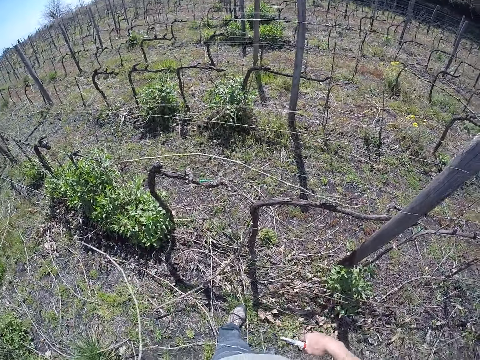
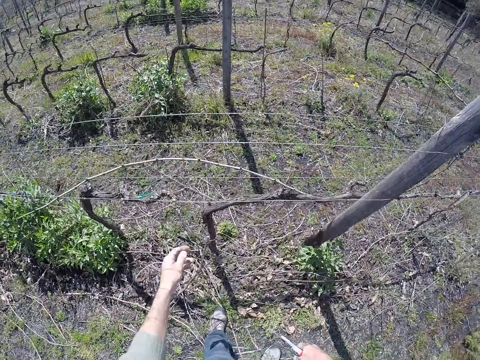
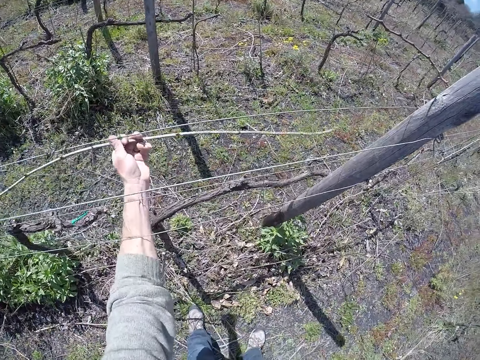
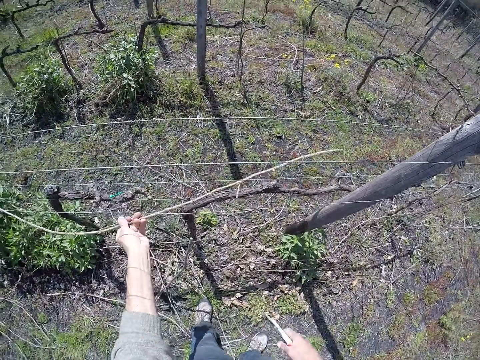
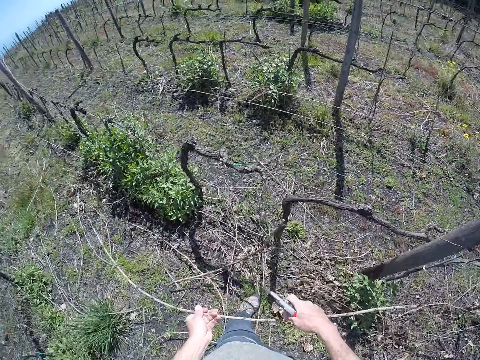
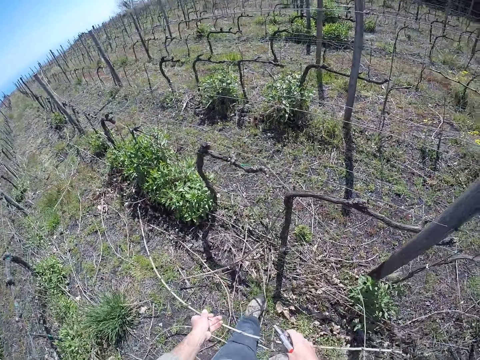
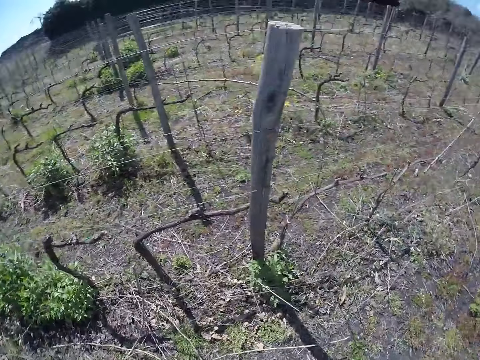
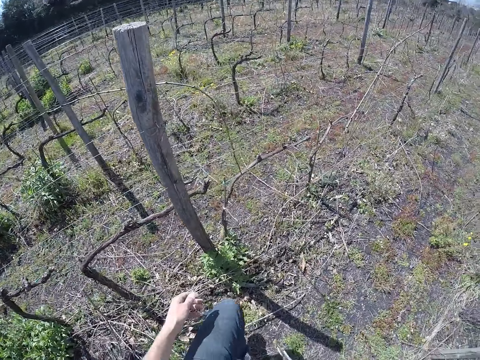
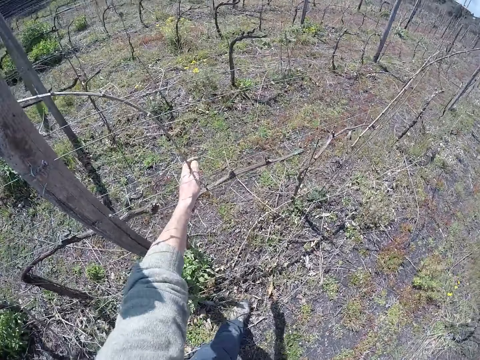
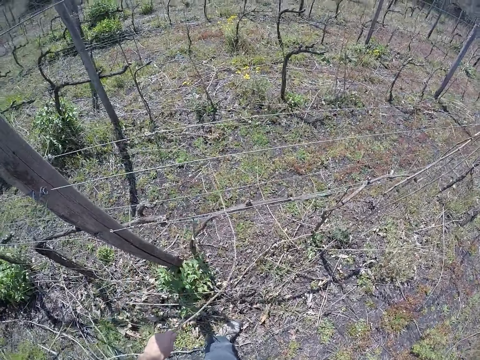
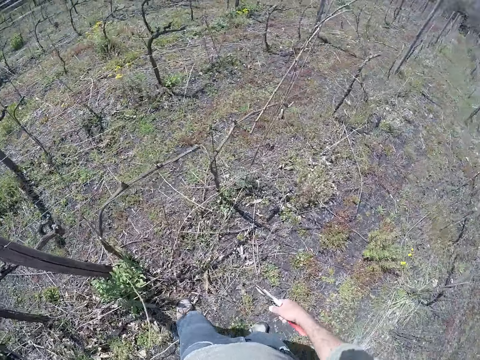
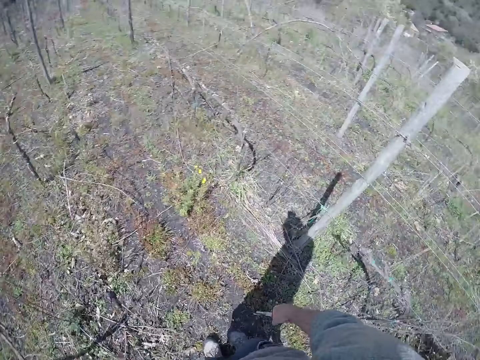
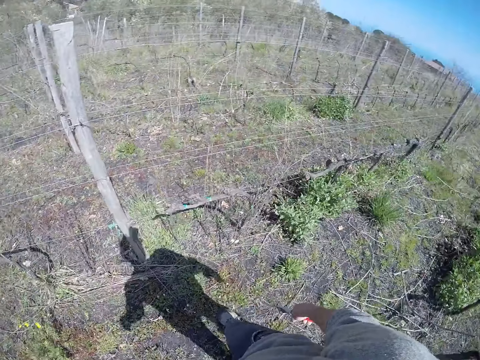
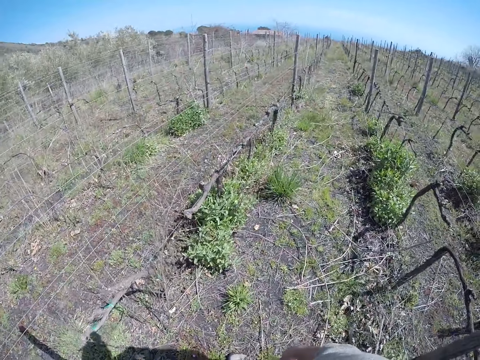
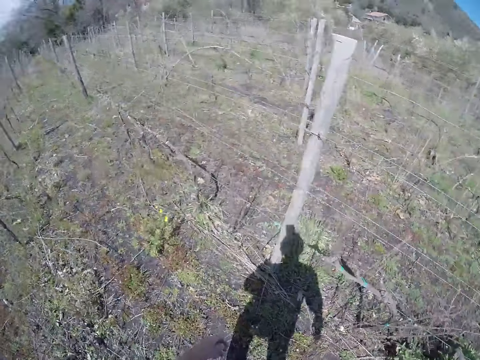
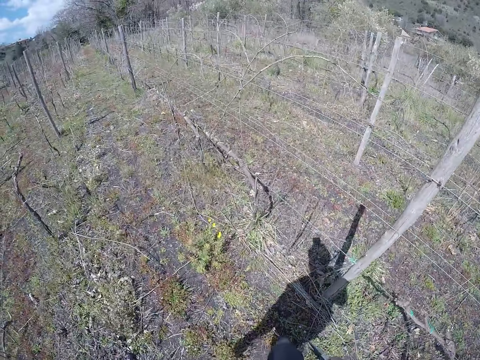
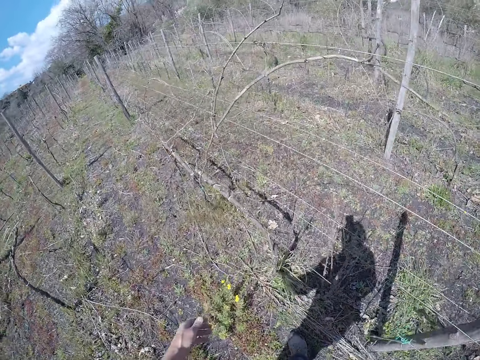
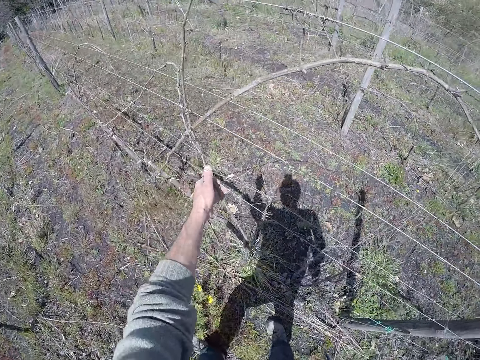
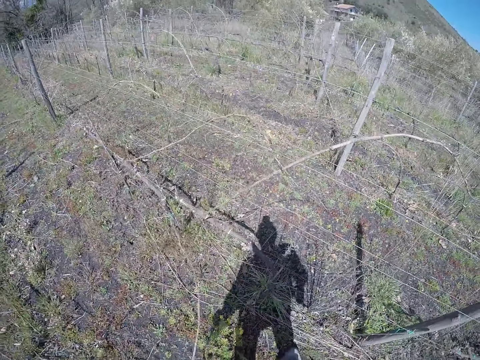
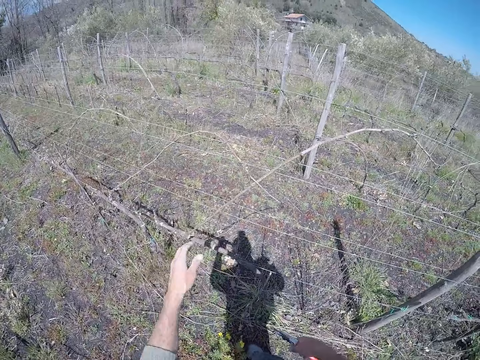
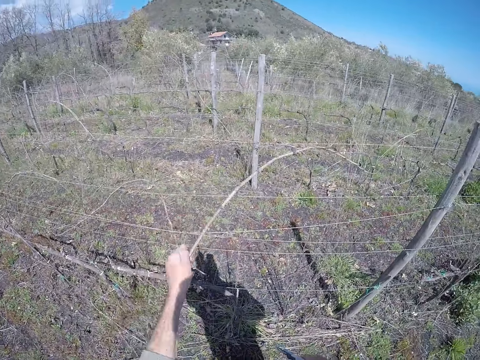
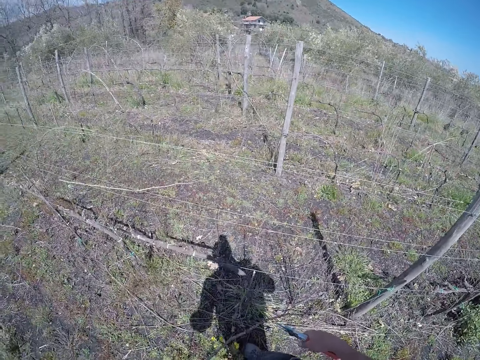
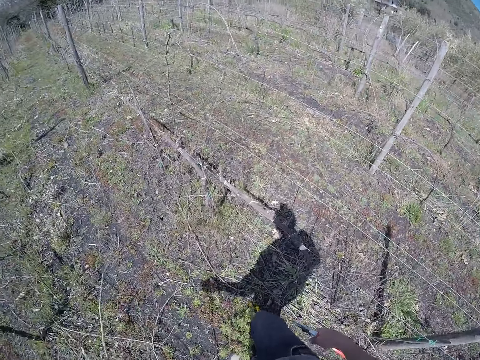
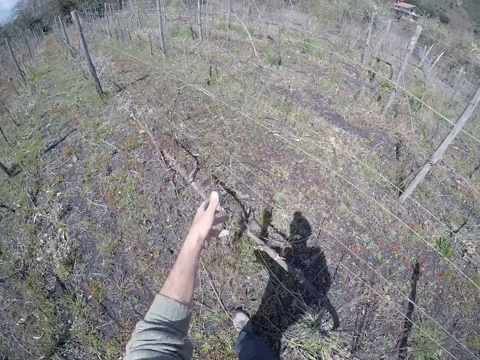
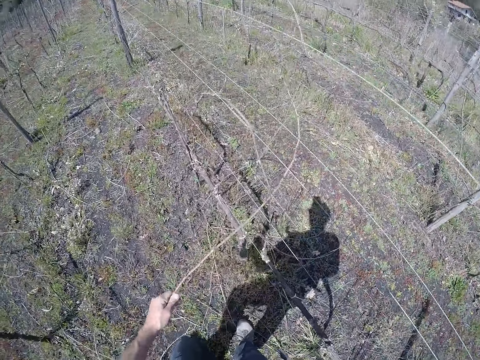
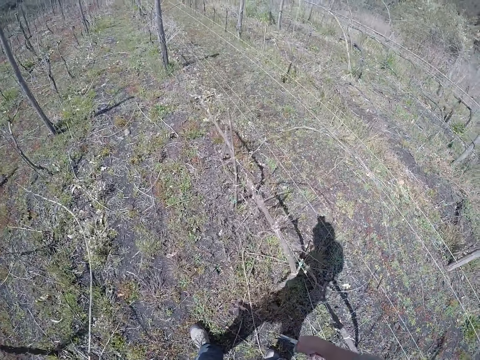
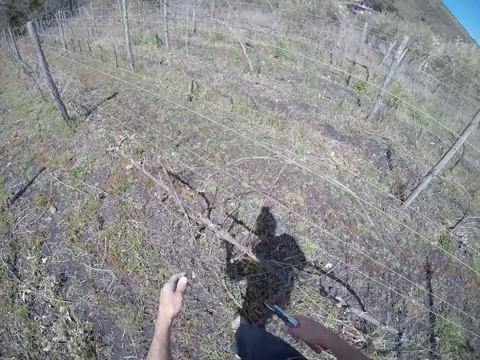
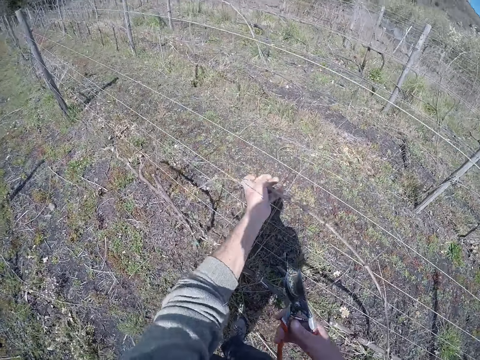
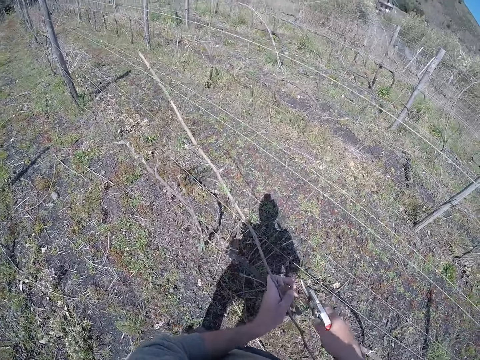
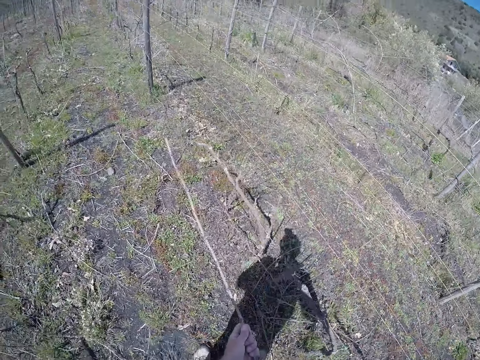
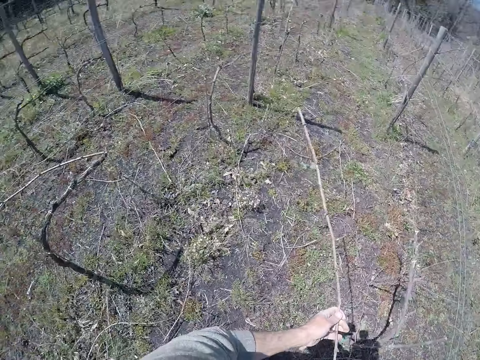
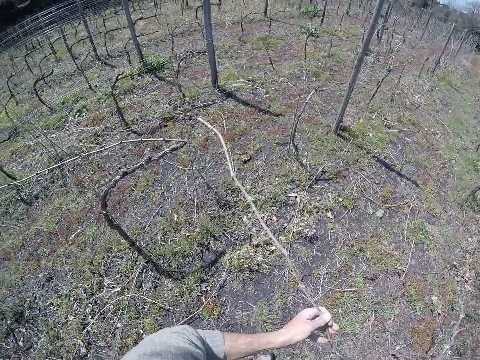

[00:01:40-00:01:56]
The camera wearer removes a piece of wood from the fence. He holds the dry stem with both hands and drops the dry stem in his hands on the ground. He removes a dry stem from the barbed wire fence with his left hand. He walks around. He removes a dry stem from the barbed wire fence with his left hand. He does so repeatedly.

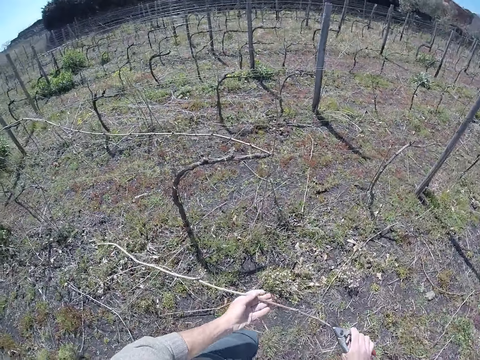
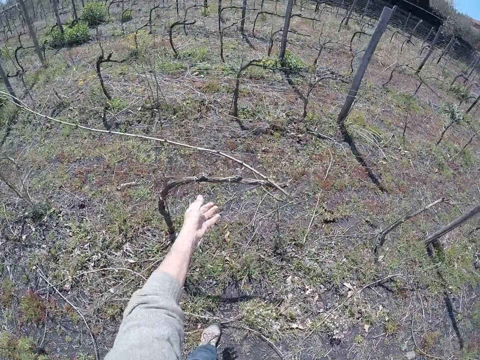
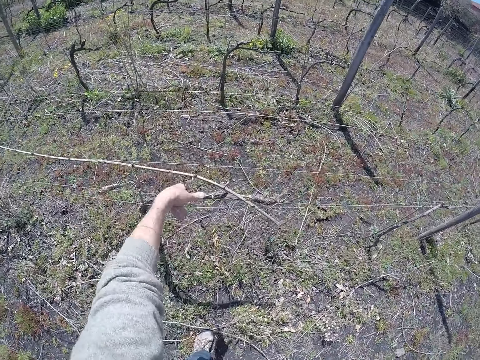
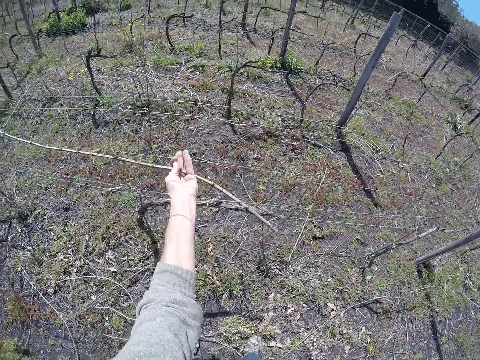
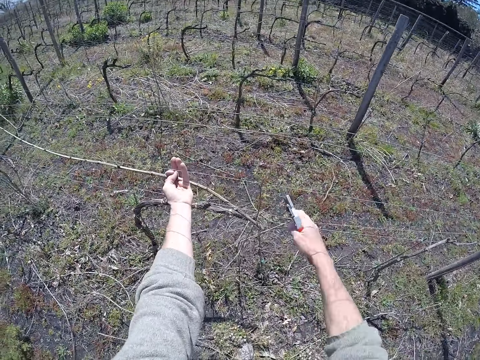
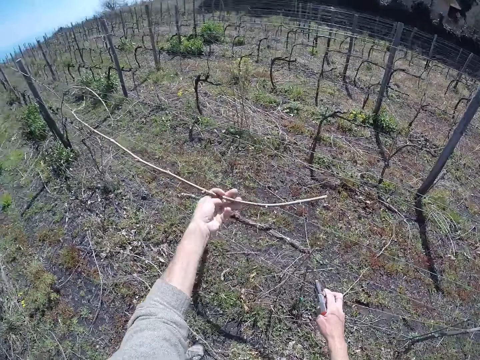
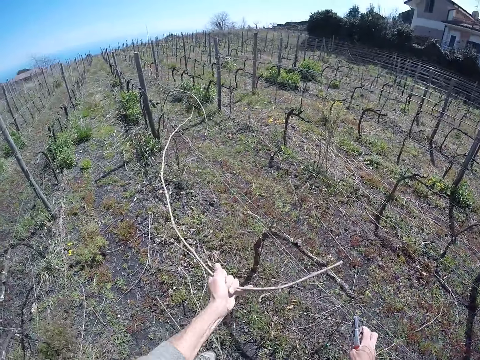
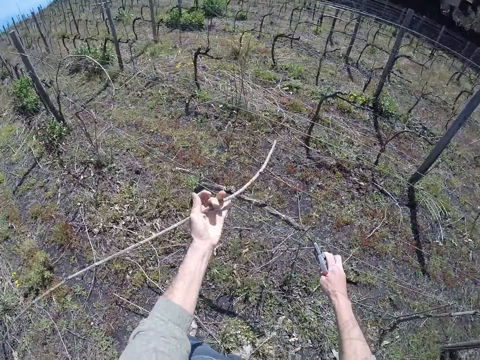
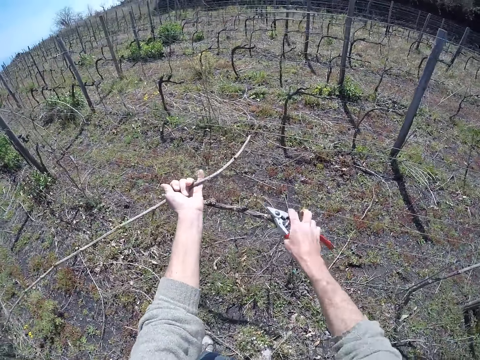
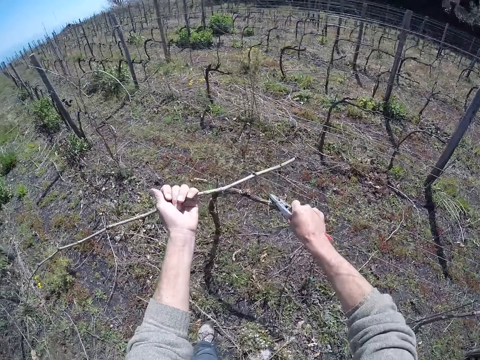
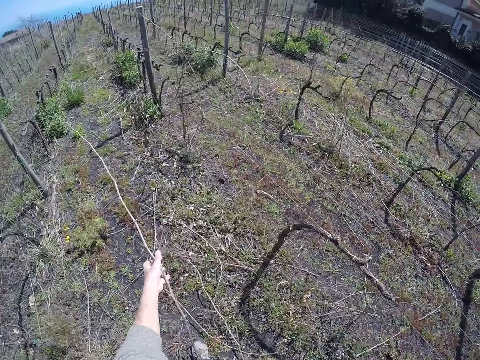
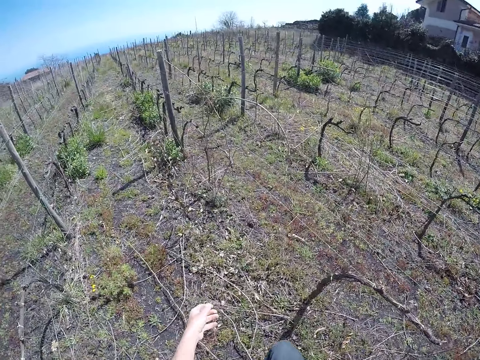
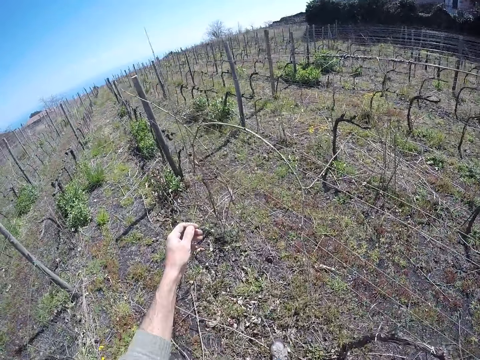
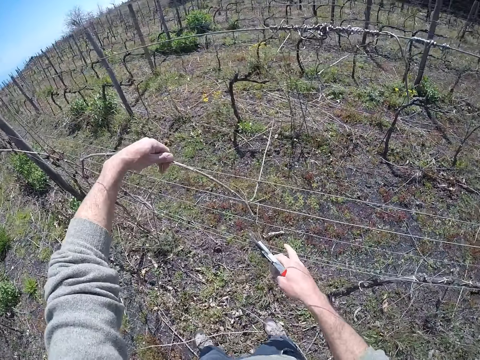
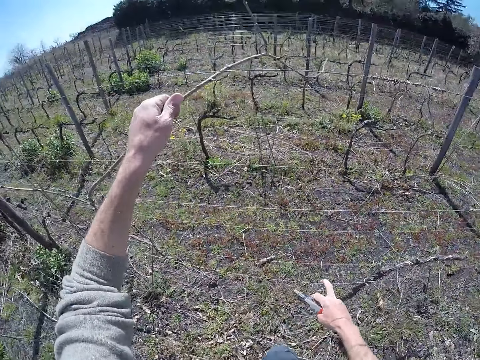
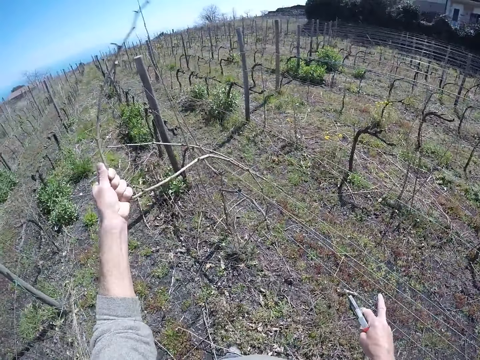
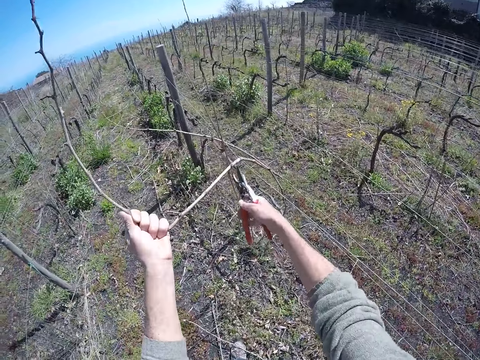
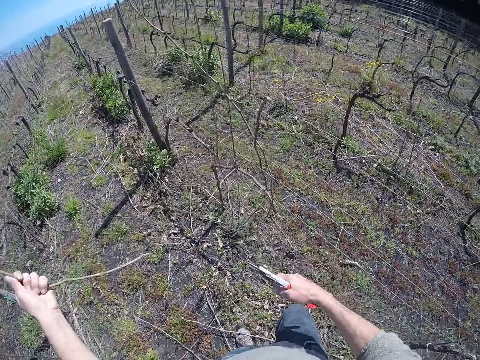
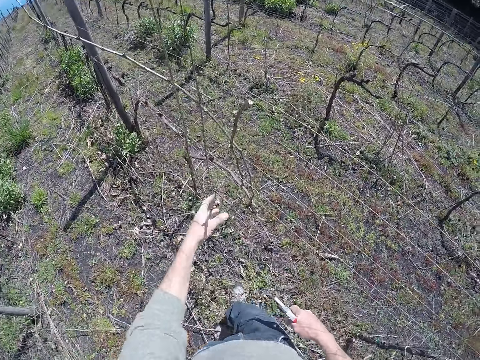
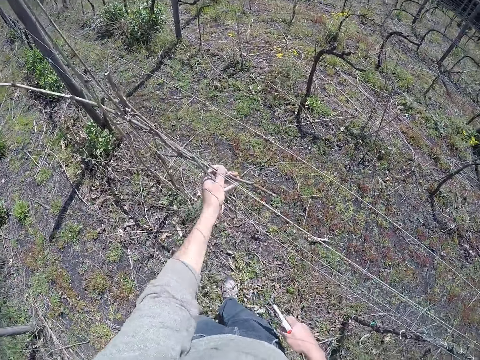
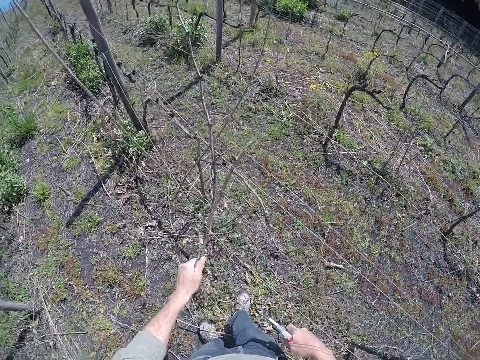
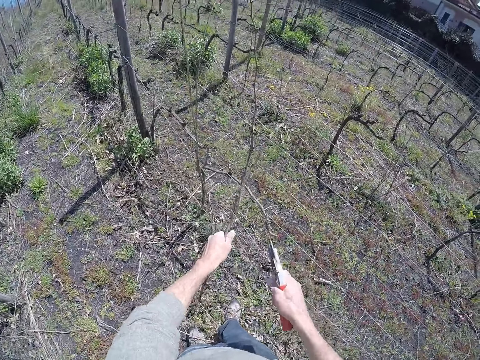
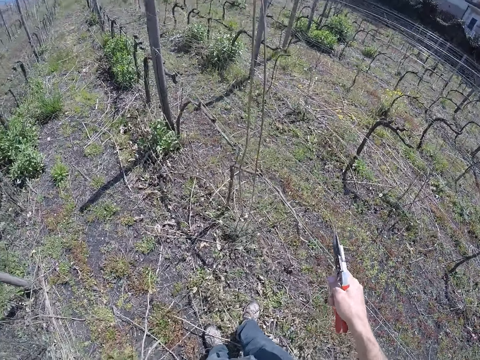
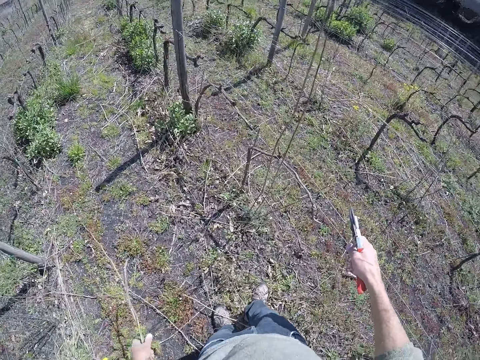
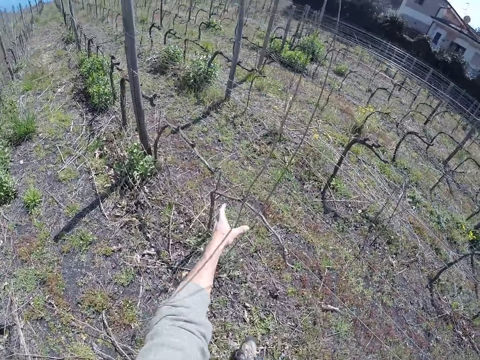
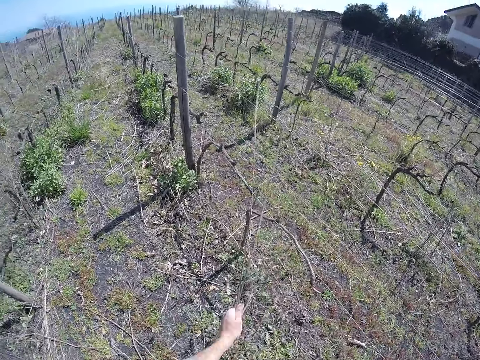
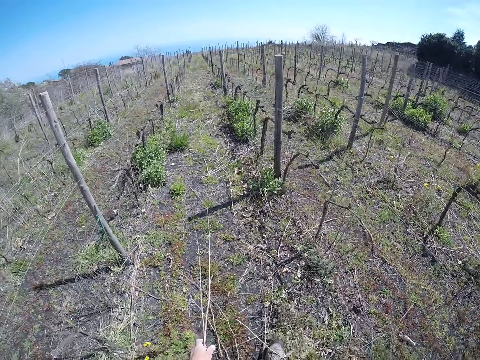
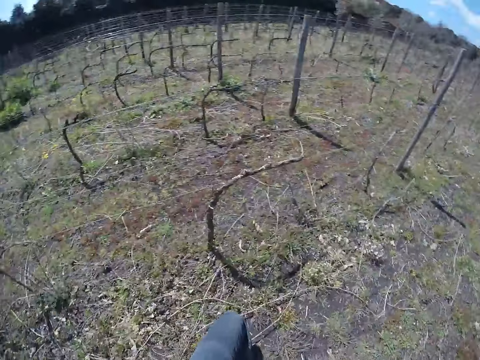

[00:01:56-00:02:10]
The camera wearer holds the dry stem with both hands and drops the dry stem in his hands on the ground. He drags a dry stem from a barbed wire fence with his left hand. He pulls a barbed wire with his right hand. He cuts the dry stem in his left hand with the cutter in his right hand. He drops the dry stem in his left hand on the ground. He drags a dry stem from the barbed wire fence with his left hand. He cuts the dry stem in his left hand with the cutter in his right hand. He drops the dry stem in his left hand on the ground. He drags a dry stem from the barbed wire fence with his left hand. He pulls the barbed wire with his right hand. He drops the dry stem in his left hand on the ground. He removes a dry stem from the barbed wire fence with his left hand. He drops the dry stem in his left hand on the ground.
